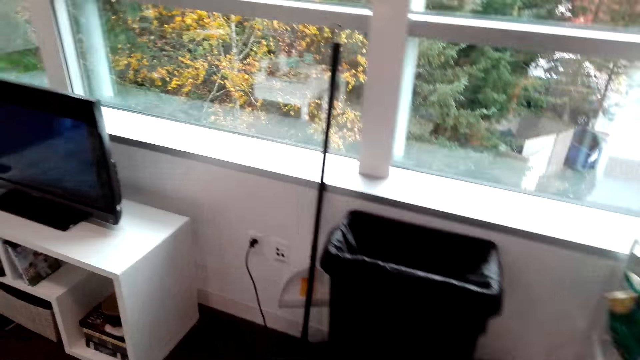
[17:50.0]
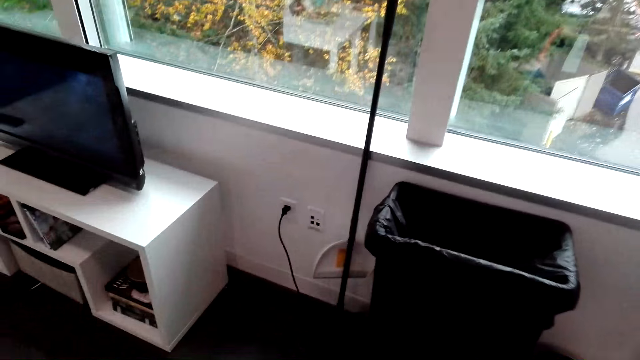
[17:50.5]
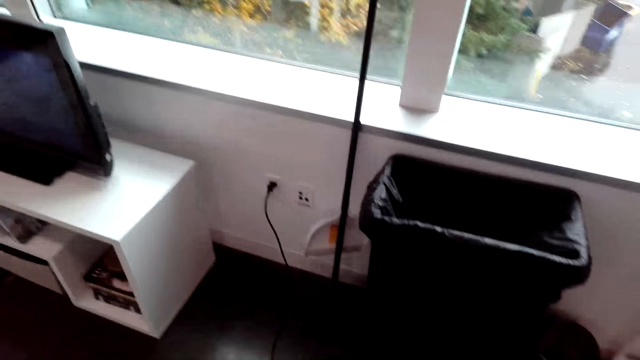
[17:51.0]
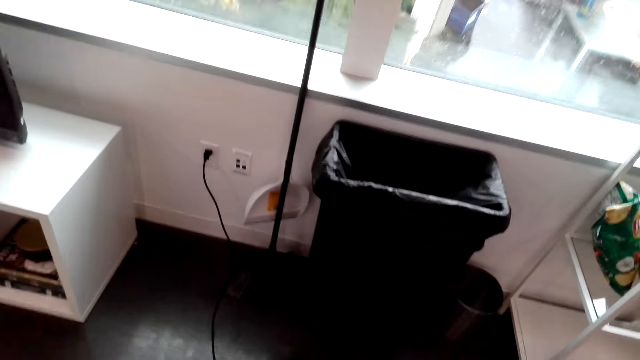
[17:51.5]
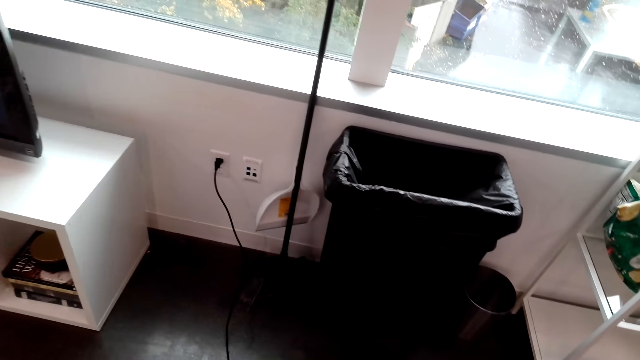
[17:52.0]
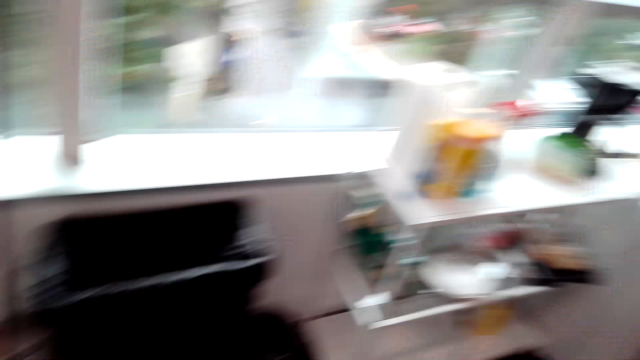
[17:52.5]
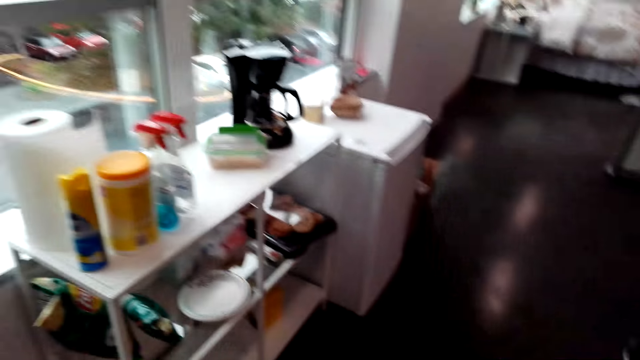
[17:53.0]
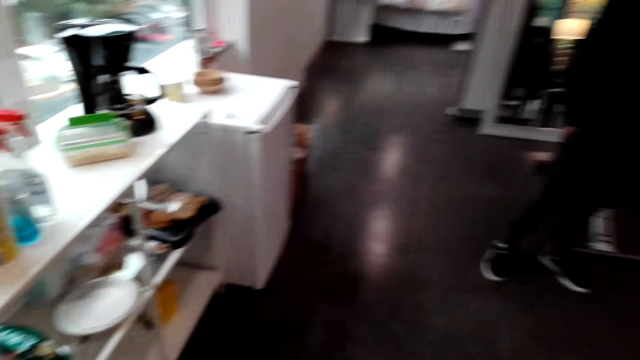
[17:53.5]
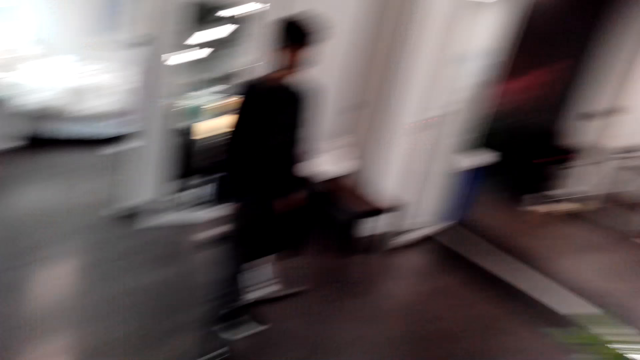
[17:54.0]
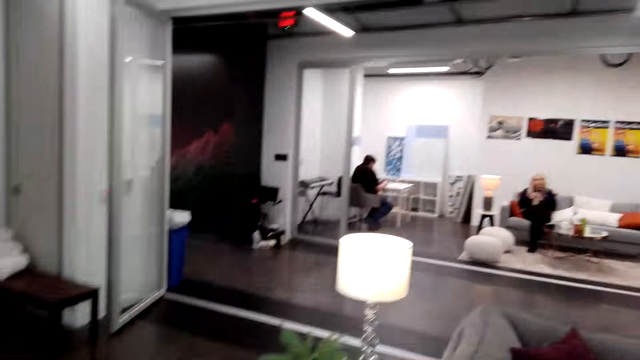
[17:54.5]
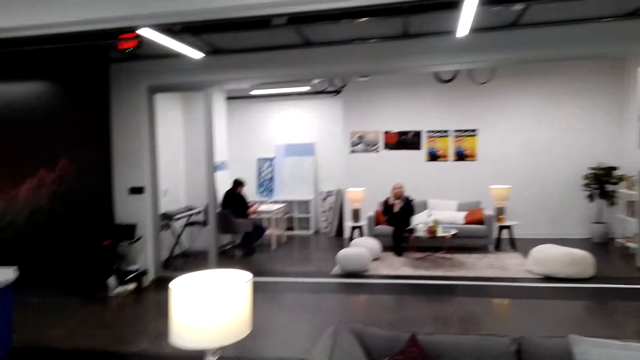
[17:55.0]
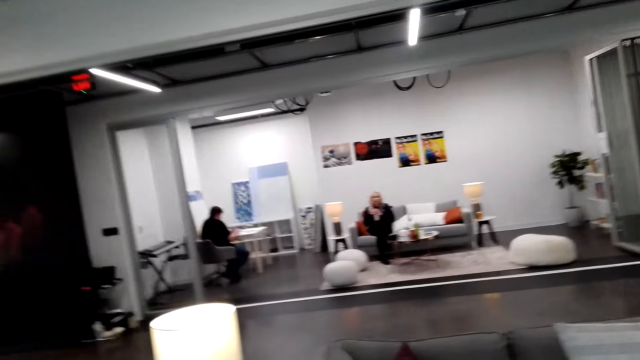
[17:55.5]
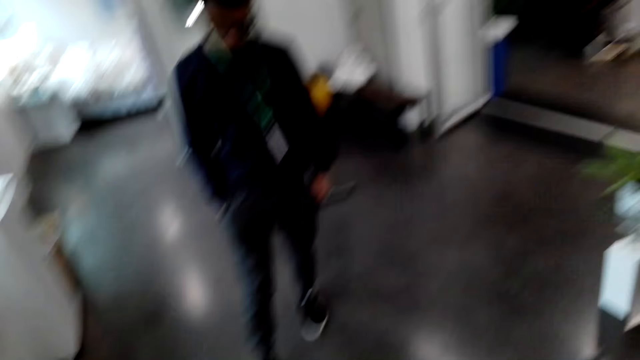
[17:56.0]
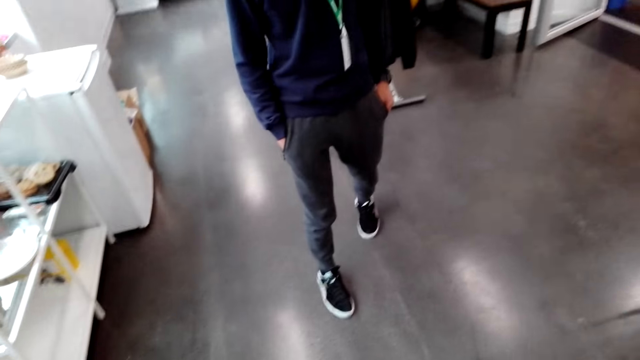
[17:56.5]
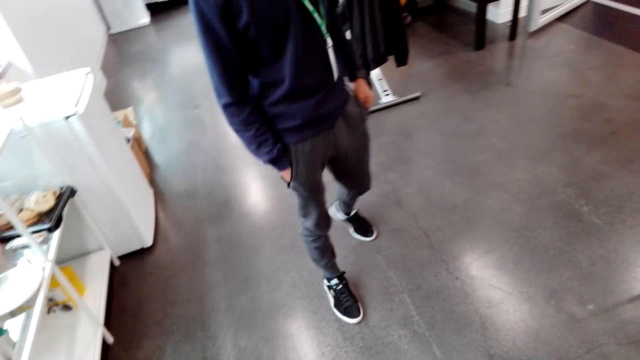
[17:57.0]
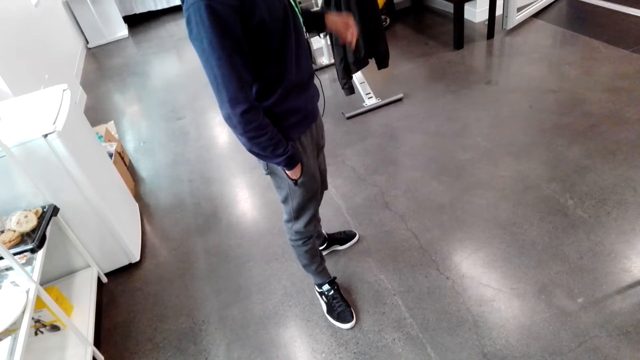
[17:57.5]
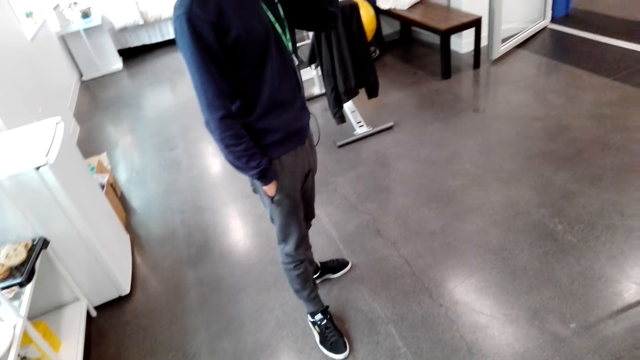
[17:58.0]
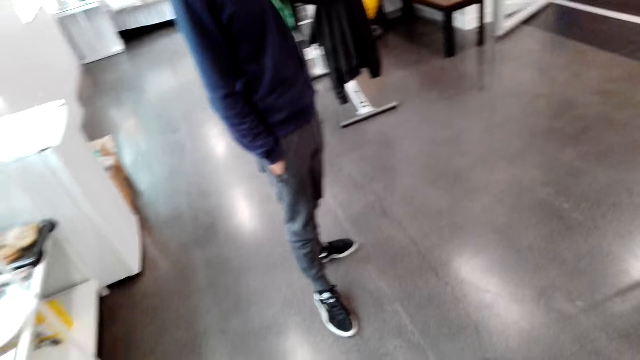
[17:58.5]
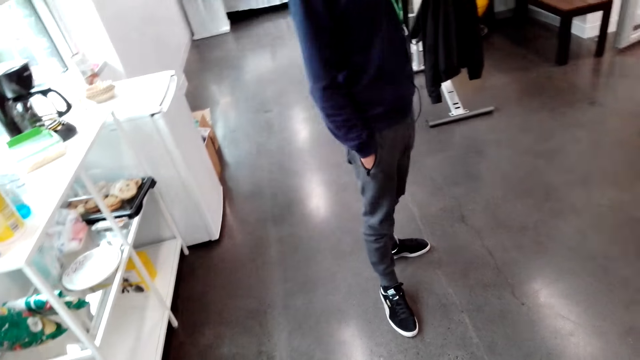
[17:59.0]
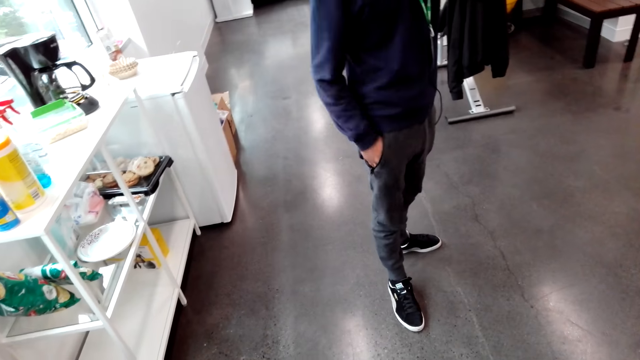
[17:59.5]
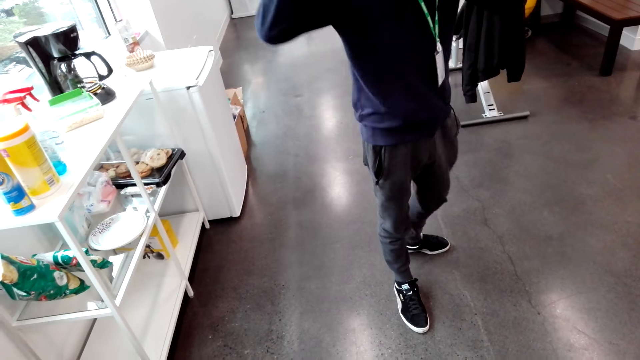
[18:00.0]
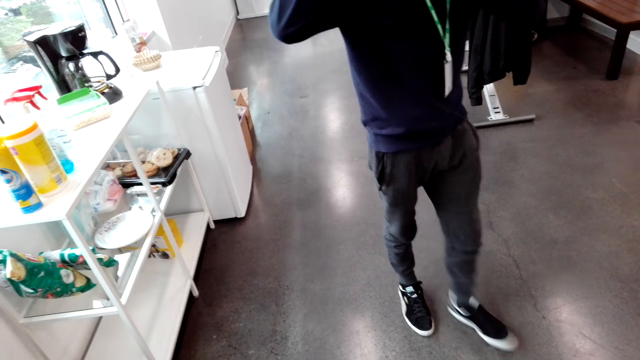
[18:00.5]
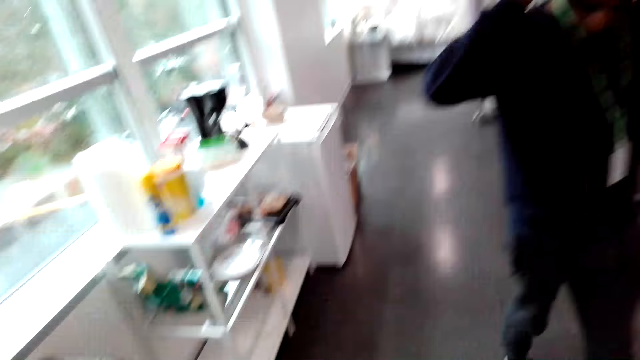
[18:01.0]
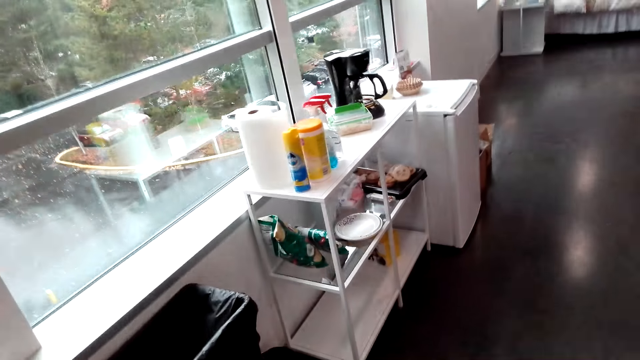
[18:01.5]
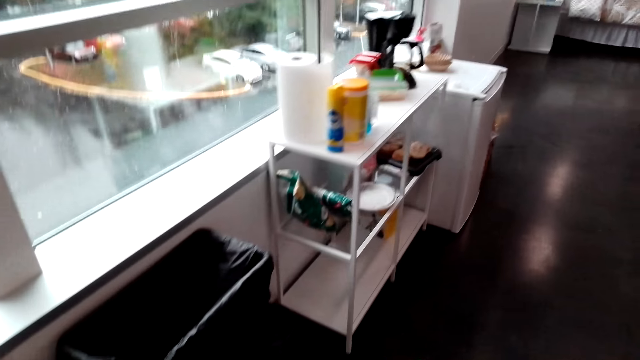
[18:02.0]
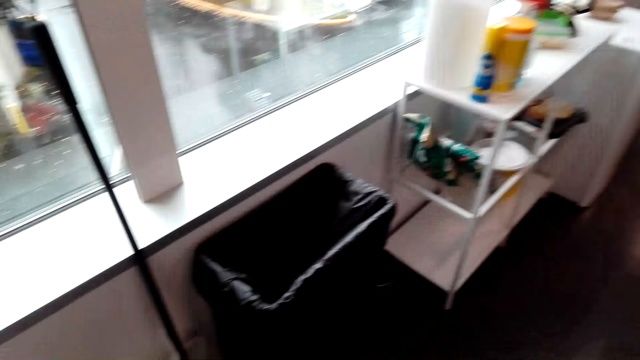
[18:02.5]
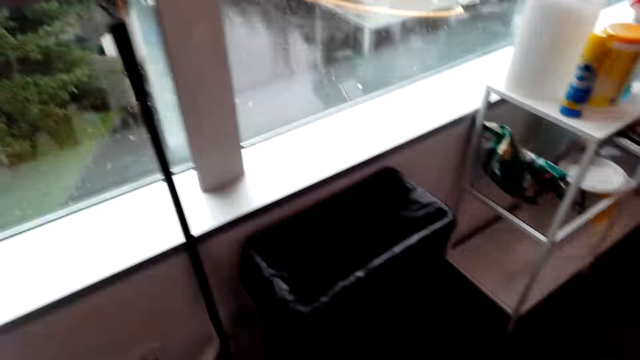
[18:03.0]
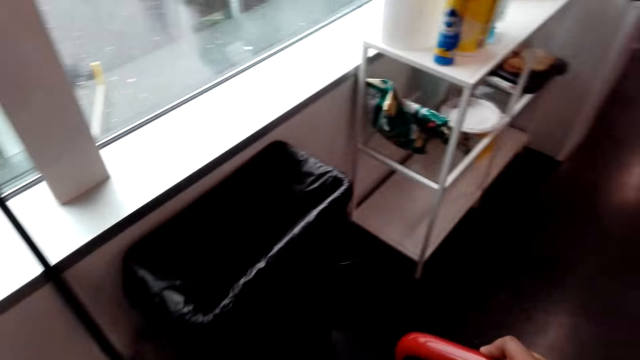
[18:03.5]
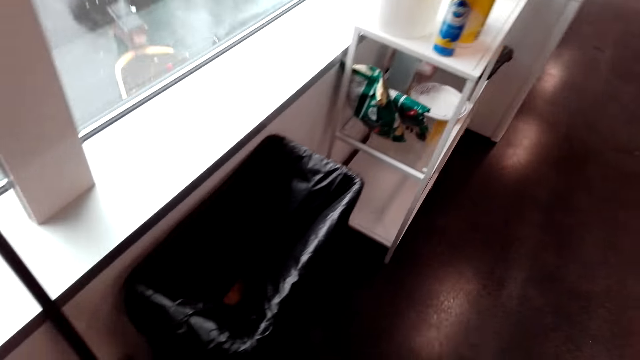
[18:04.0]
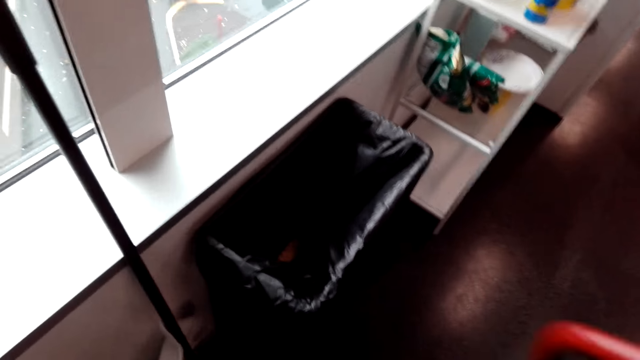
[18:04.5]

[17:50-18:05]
The camera wearer turns off the vacuum cleaner and looks around the house. A man walks and lifts a hand. The camera wearer moves the vacuum cleaner.

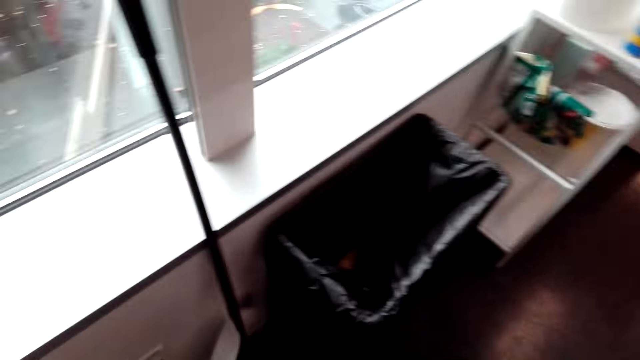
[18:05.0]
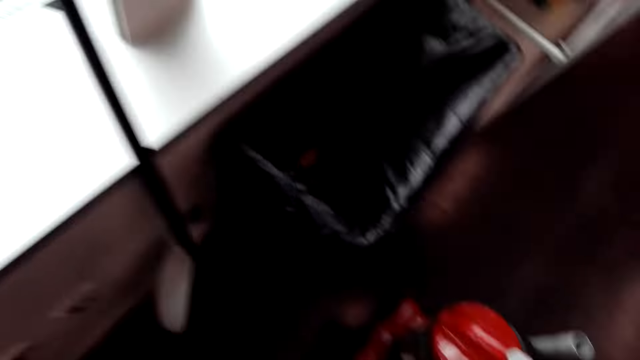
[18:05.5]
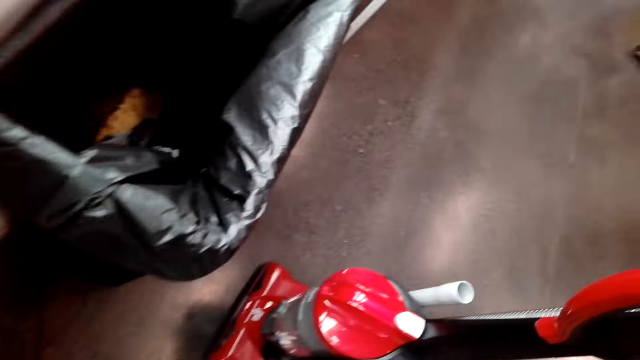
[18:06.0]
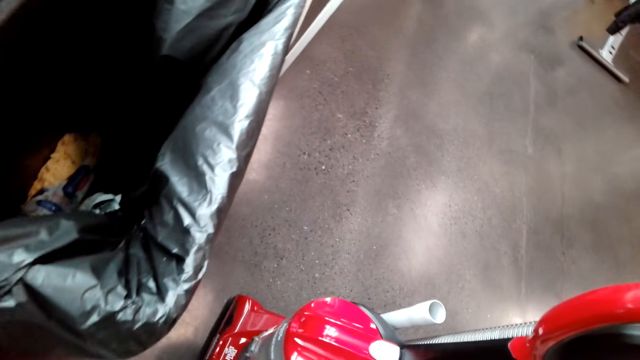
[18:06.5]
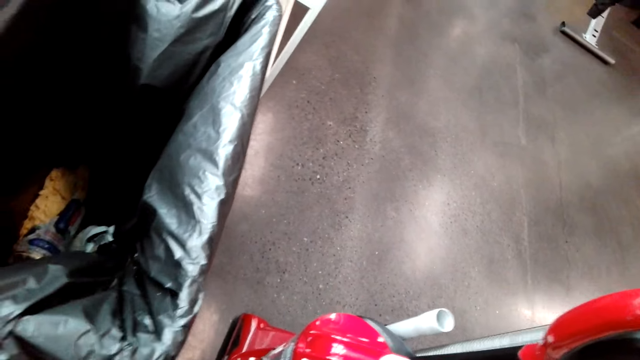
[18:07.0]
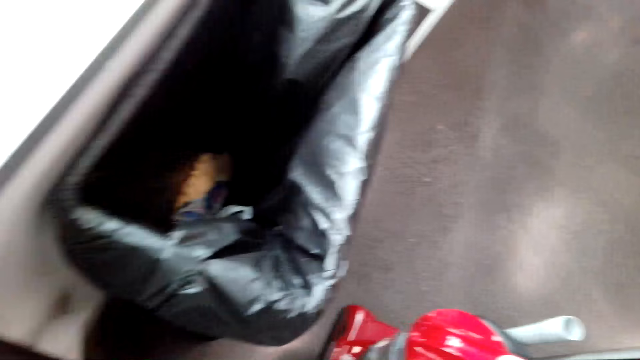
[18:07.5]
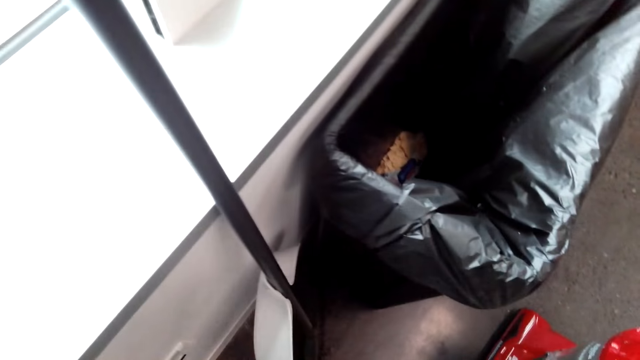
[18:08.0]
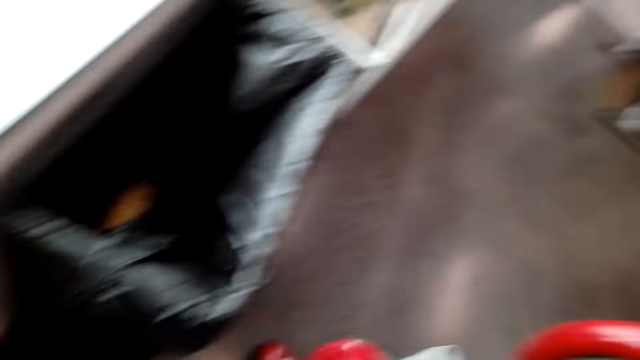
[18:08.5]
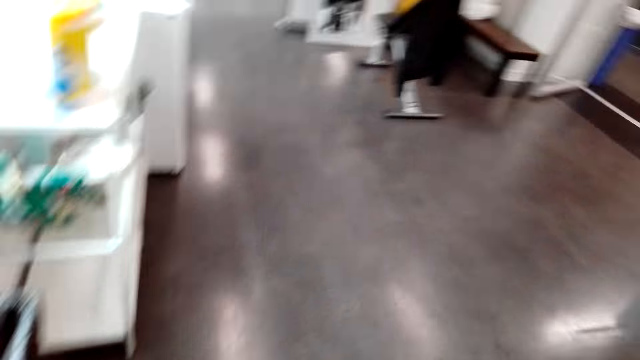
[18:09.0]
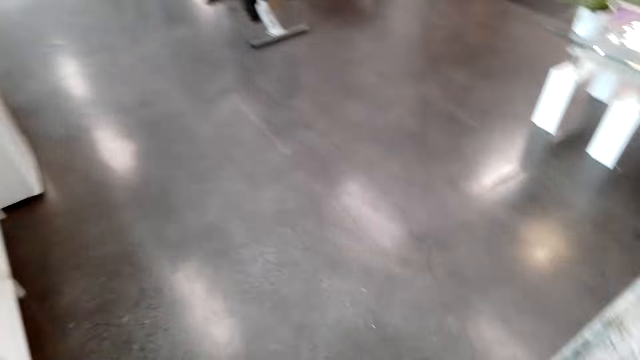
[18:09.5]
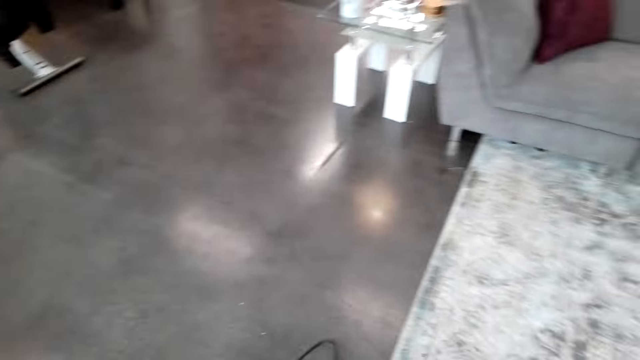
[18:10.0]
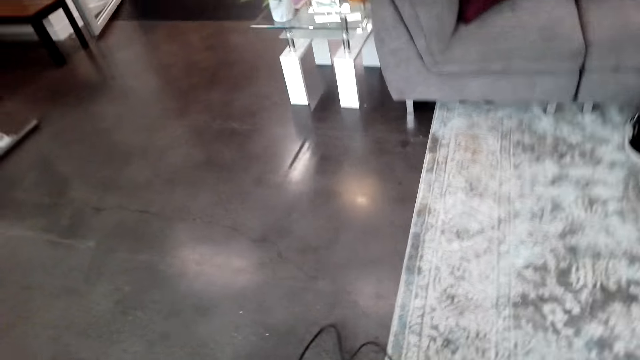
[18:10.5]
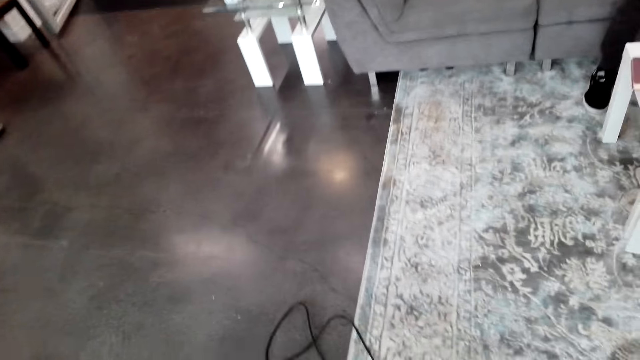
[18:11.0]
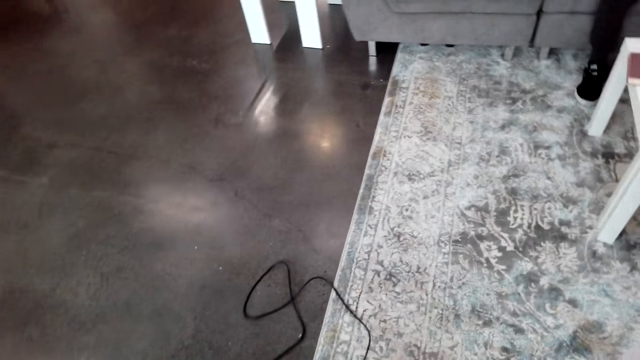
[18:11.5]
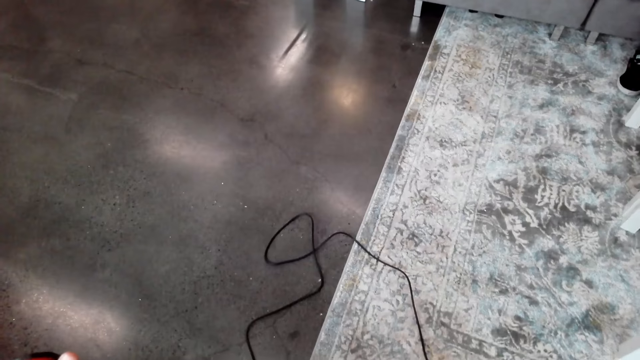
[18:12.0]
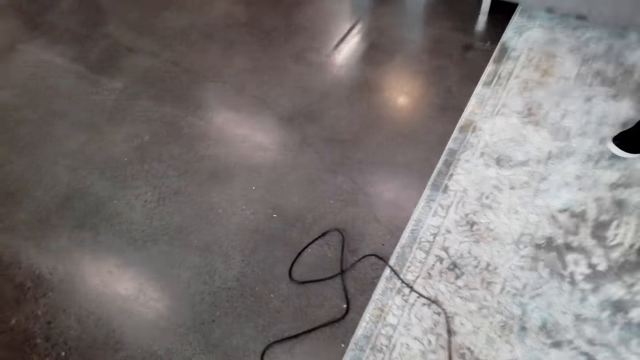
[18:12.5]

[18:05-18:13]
The camera wearer looks around.
